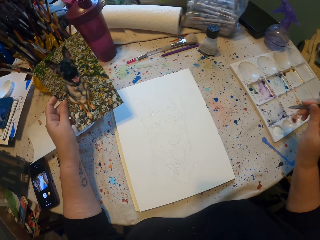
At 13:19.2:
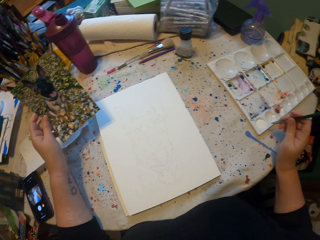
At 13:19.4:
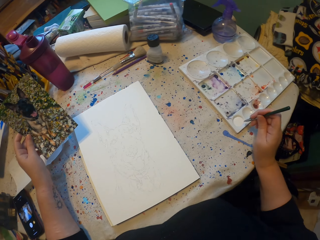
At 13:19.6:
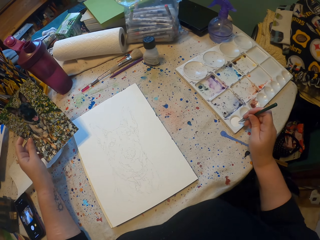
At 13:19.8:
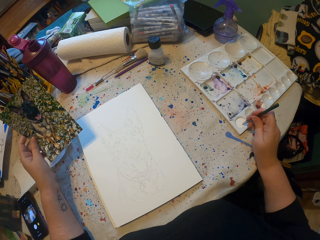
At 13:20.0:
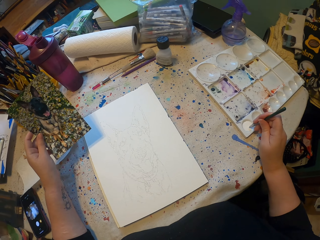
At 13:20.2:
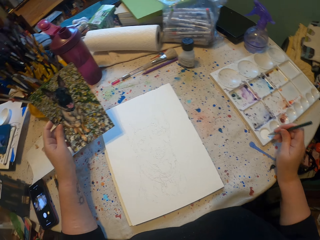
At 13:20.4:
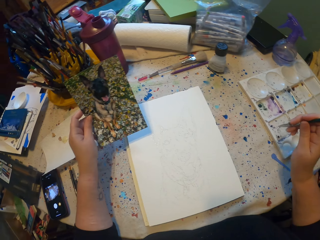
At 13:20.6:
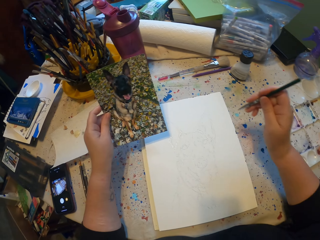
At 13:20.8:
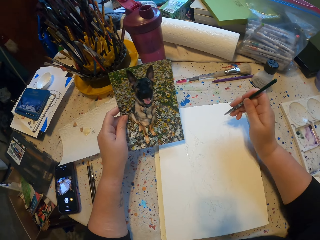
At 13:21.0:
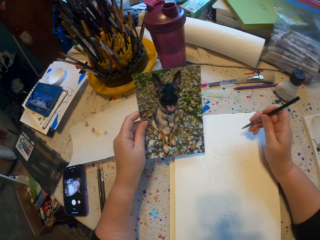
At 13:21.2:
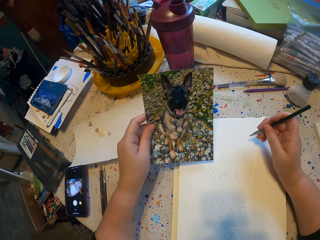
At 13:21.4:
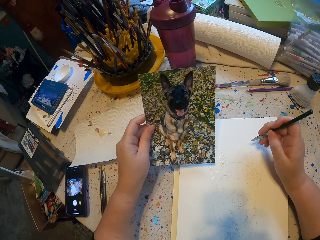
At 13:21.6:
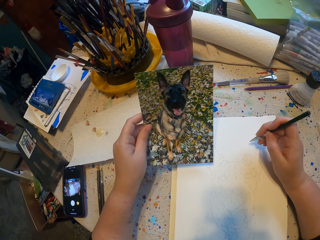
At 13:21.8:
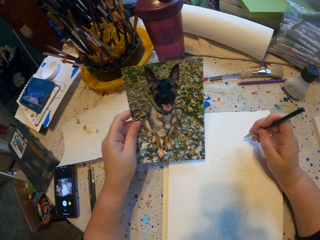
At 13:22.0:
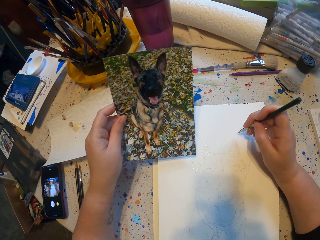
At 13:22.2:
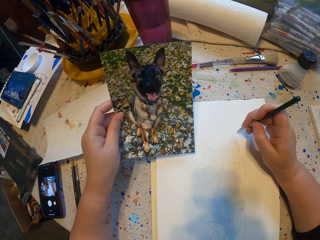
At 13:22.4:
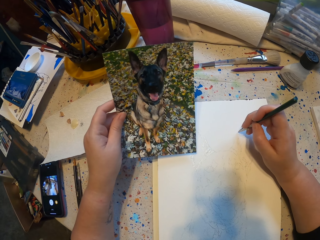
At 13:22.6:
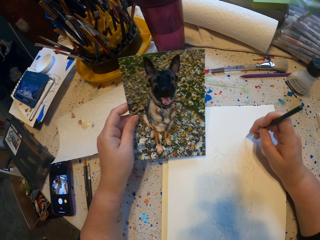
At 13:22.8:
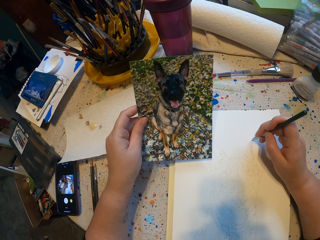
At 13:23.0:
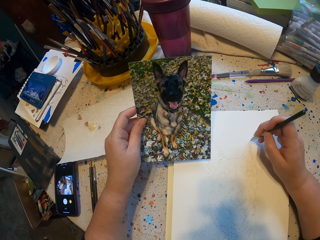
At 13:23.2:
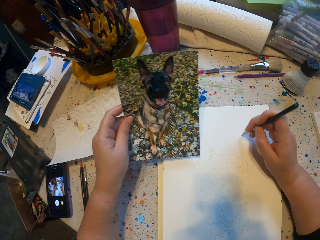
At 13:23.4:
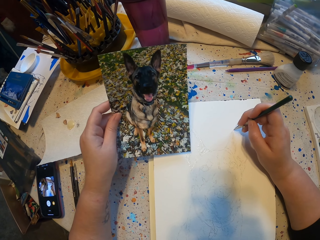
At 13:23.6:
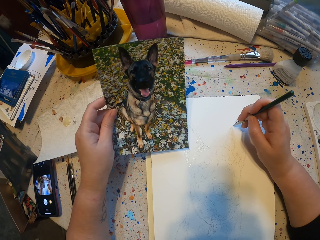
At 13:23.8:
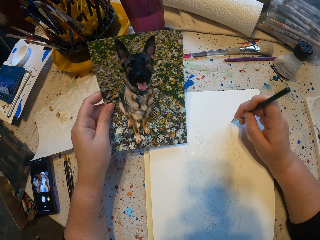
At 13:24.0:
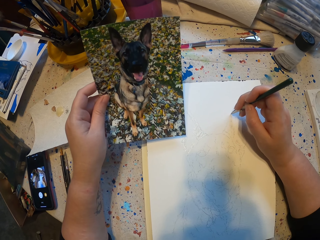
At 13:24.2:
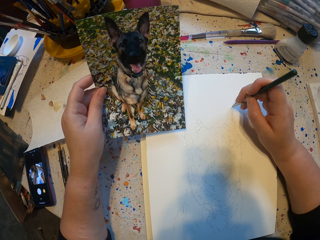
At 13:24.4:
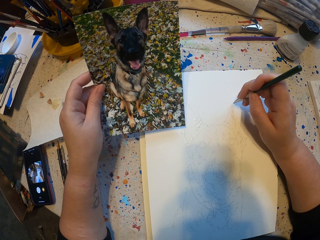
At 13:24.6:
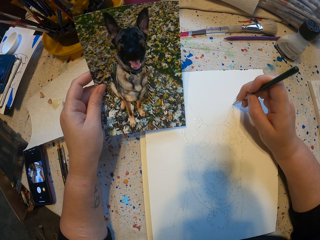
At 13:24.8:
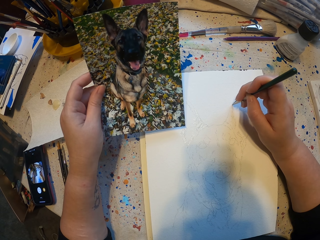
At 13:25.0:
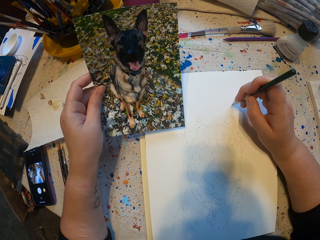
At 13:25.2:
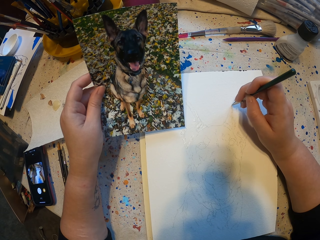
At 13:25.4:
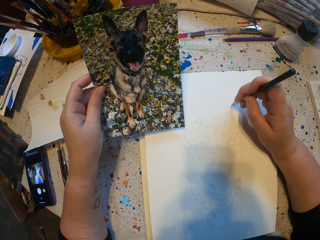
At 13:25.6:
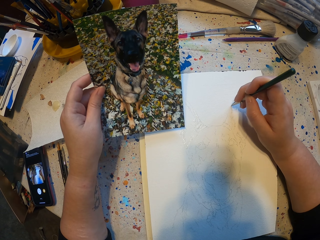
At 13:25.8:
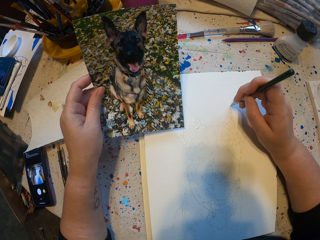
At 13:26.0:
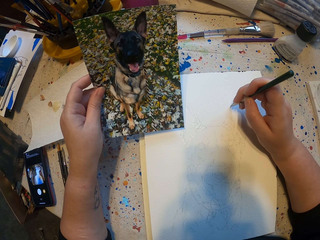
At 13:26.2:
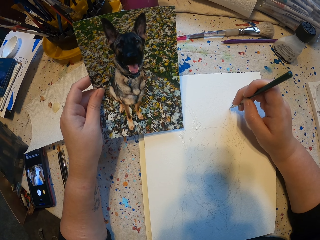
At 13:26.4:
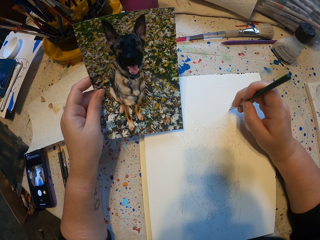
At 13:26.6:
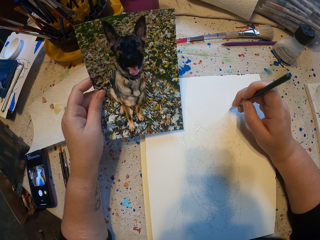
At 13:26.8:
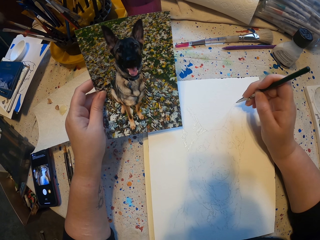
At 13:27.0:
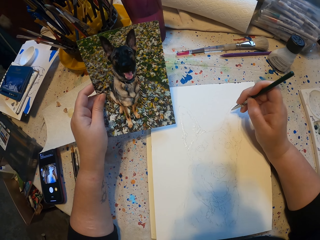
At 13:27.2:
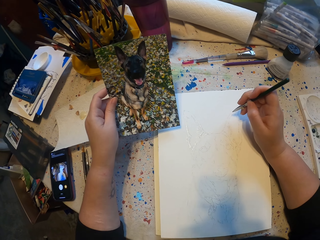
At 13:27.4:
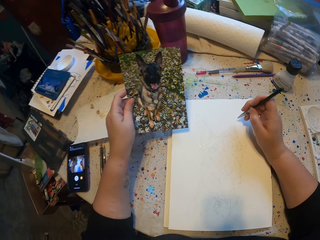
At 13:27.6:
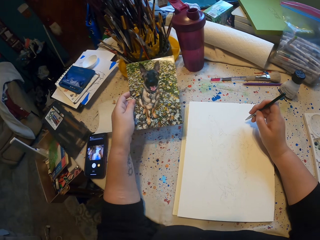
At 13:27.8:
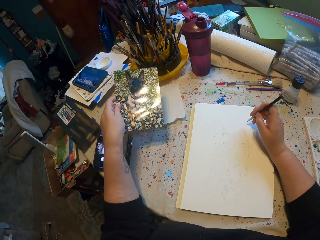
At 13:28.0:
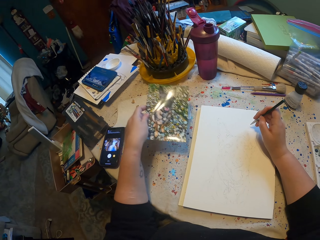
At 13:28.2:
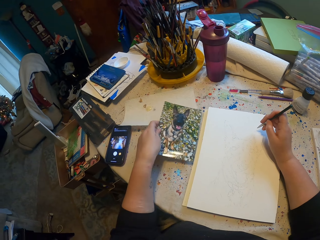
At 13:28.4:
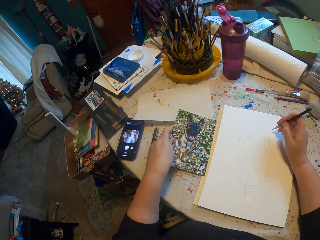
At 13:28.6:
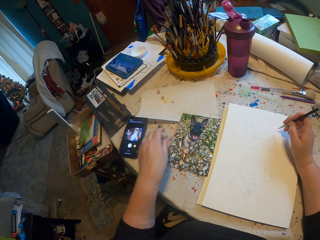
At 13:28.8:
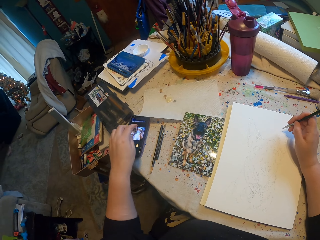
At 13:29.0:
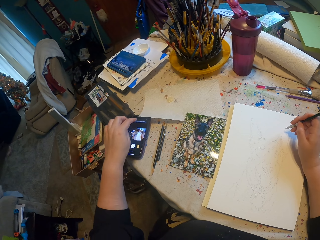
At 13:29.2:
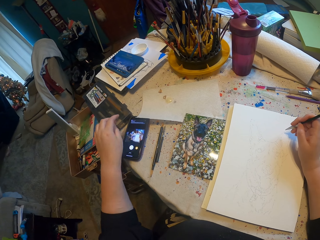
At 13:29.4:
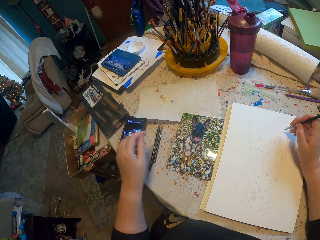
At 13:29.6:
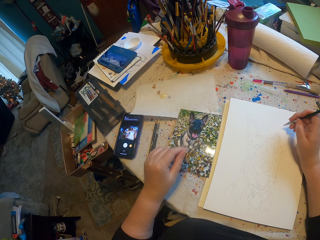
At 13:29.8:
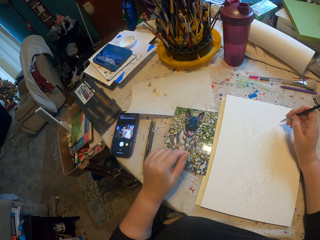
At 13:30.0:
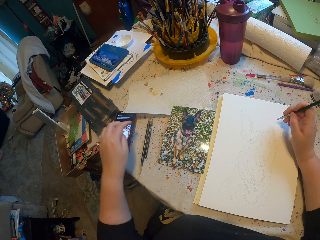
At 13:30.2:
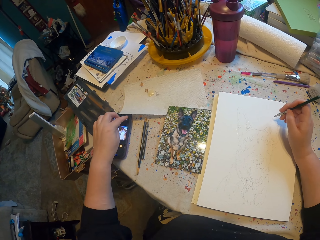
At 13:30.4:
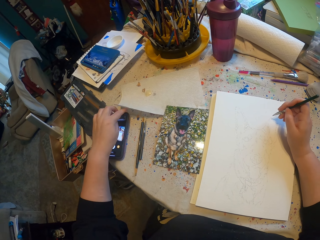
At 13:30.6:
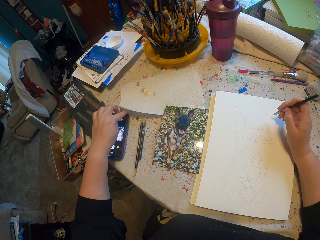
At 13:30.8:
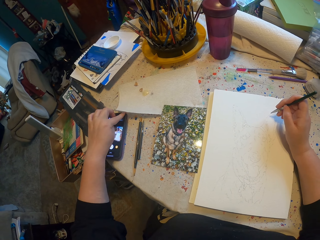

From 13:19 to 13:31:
The camera wearer dips the brush in the paint. They draw a sketch in the book, drop the sample on the table, and dial the phone.

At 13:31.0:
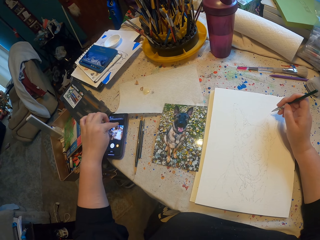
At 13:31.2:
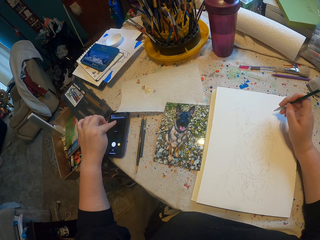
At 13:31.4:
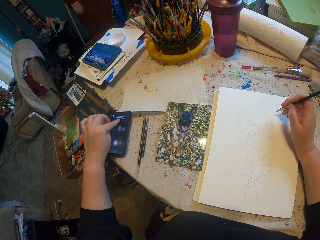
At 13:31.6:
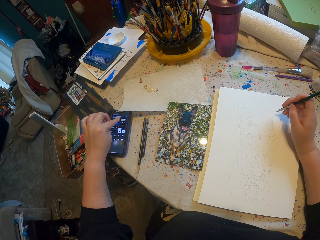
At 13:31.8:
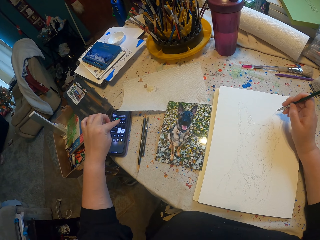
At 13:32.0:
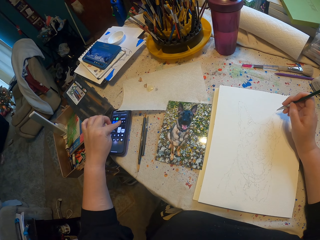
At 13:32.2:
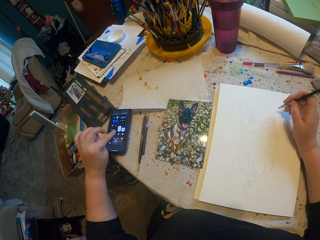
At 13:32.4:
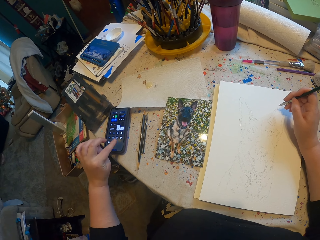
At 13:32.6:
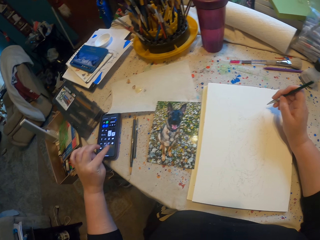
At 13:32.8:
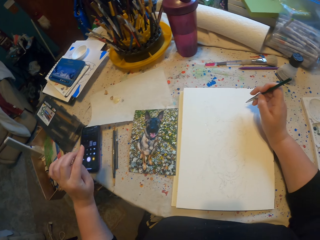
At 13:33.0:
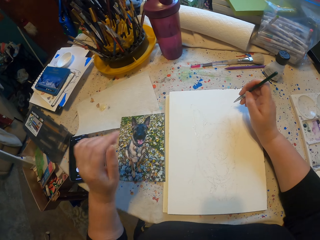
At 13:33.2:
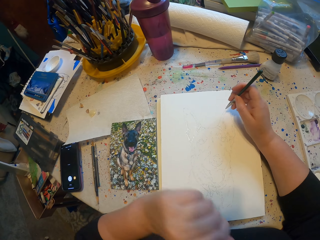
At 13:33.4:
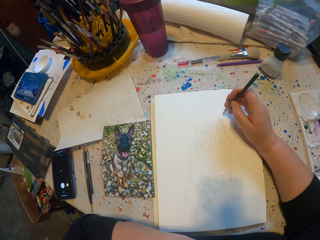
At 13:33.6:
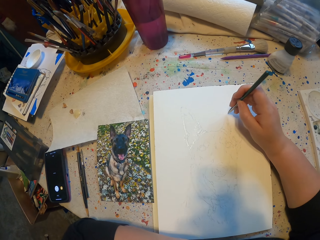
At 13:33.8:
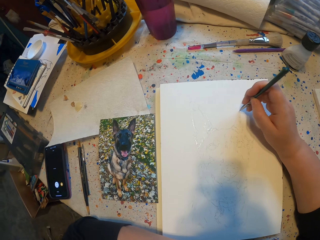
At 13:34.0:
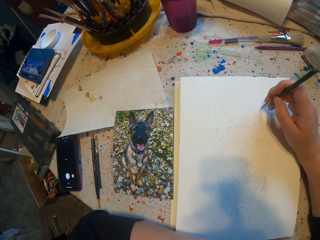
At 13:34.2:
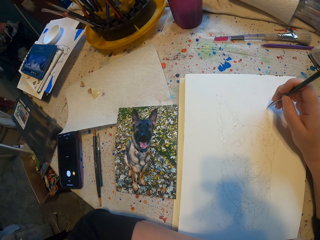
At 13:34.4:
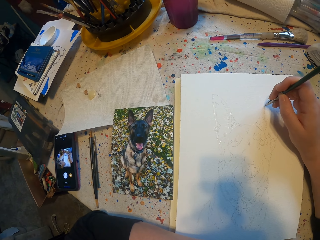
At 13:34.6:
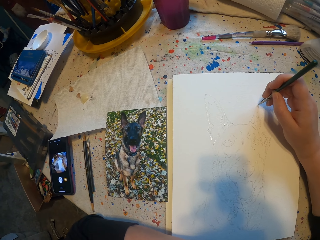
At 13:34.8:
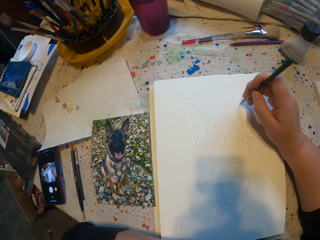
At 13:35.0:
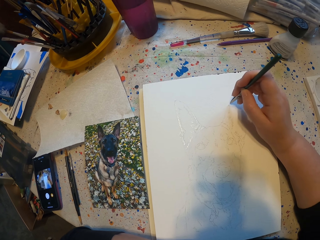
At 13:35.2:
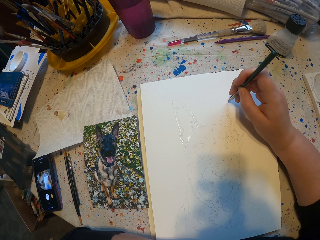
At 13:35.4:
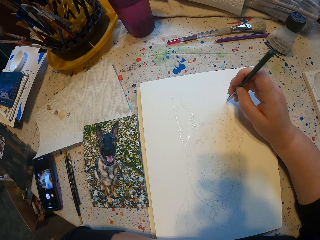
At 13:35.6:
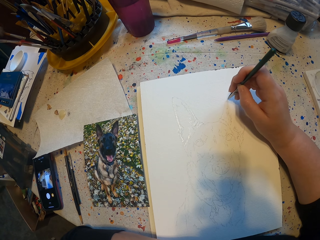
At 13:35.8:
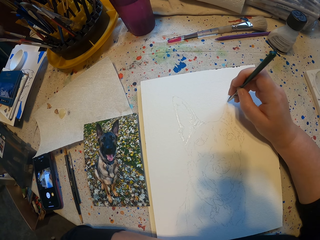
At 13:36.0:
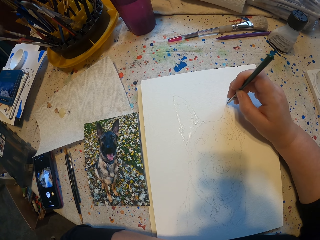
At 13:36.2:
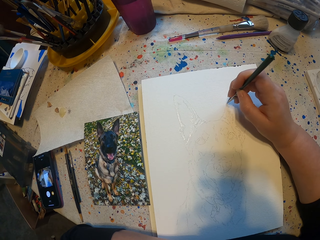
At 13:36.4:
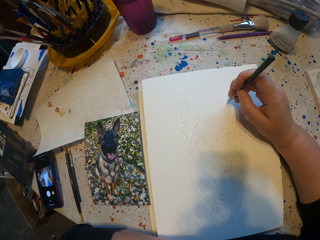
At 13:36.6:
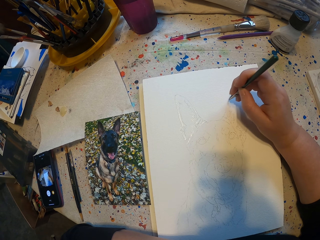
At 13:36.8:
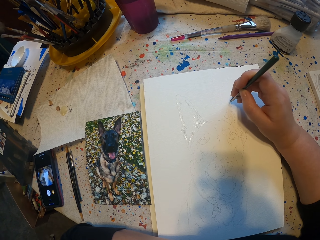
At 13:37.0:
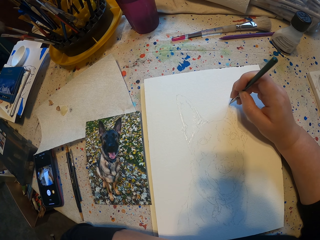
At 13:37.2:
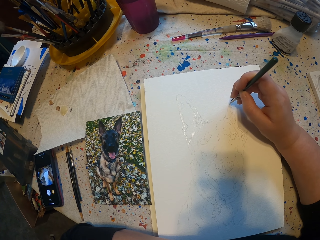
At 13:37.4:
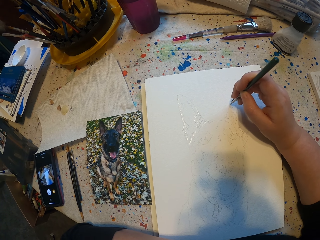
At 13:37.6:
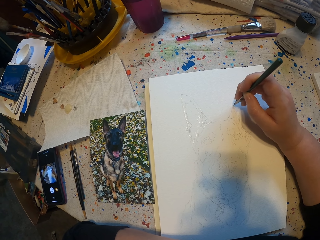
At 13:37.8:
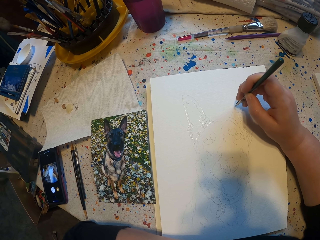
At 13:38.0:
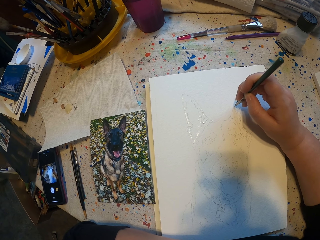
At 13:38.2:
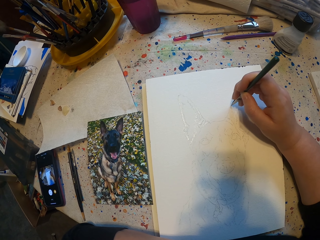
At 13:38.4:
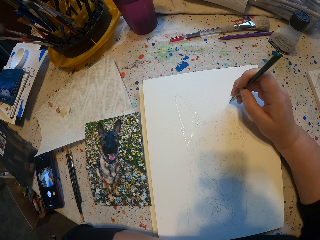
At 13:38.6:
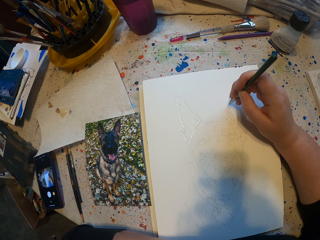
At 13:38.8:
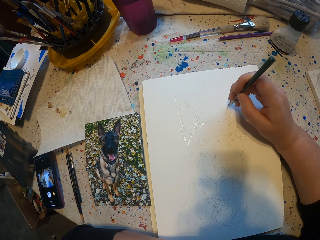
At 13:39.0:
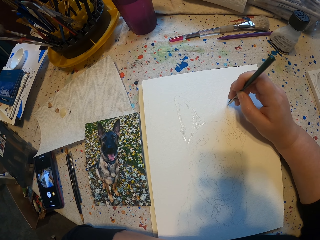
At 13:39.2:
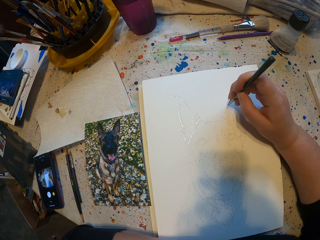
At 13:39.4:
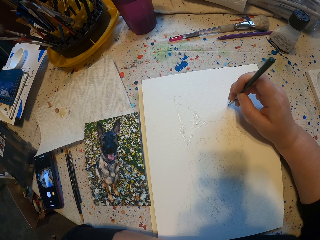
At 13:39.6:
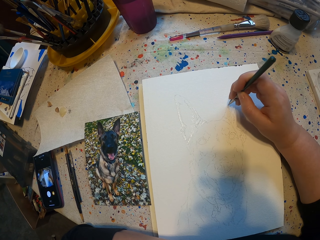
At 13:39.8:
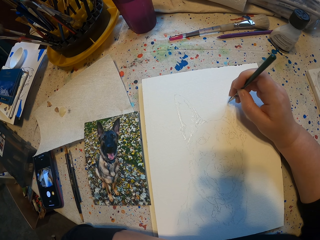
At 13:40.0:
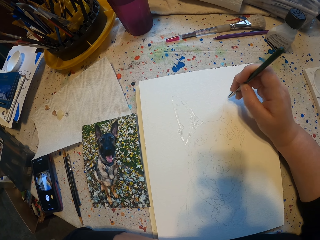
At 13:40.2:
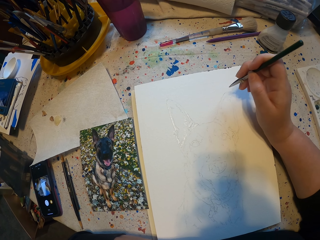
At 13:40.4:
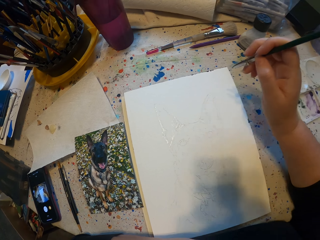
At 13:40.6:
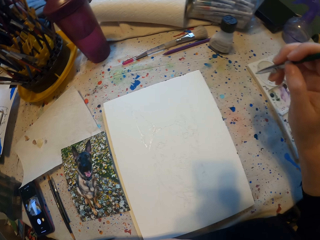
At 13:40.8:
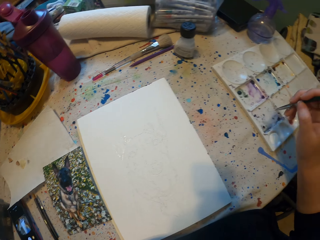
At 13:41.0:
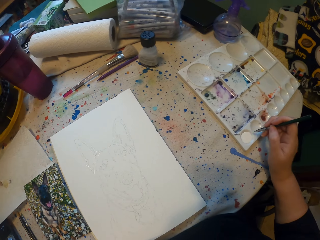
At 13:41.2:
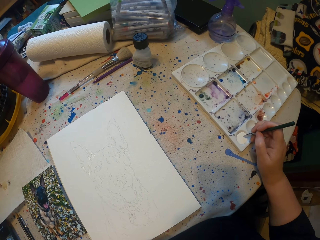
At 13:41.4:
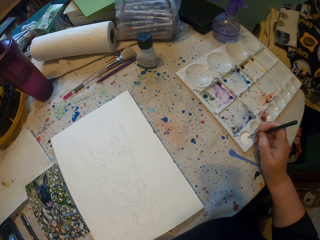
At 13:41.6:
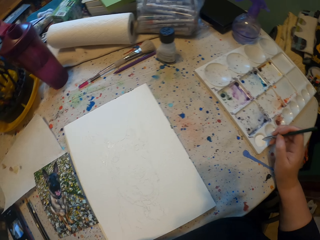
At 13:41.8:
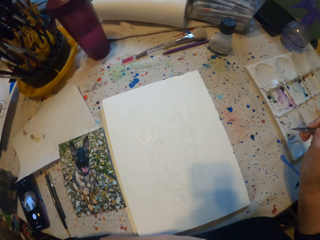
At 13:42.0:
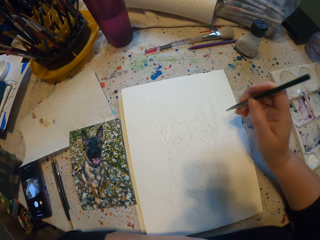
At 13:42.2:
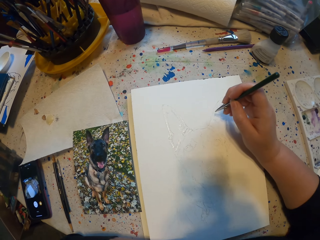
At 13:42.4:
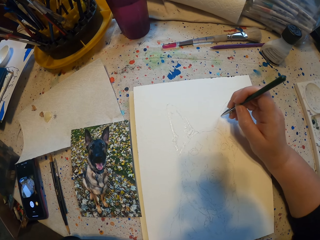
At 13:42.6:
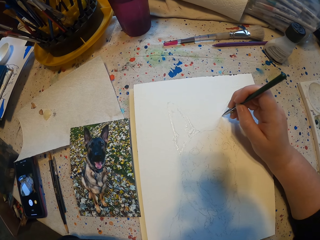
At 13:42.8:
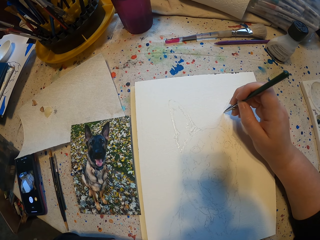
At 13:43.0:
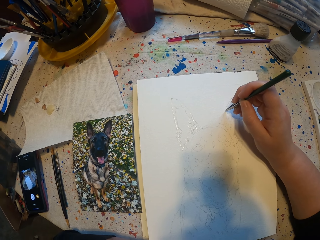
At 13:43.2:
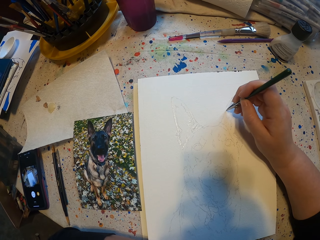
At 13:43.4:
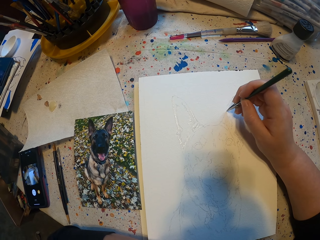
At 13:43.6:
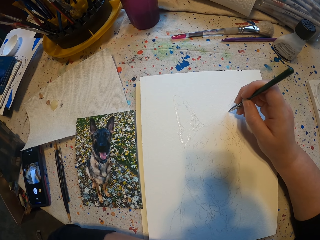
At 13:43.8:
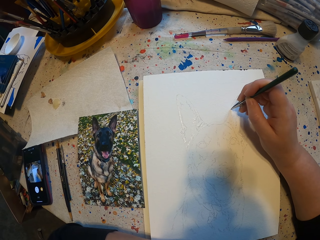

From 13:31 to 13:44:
The camera wearer touches the phone. They draw a sketch in the book, dip the brush in the paint, and draw a sketch in the book.
